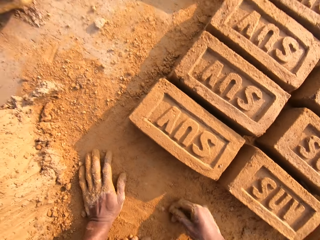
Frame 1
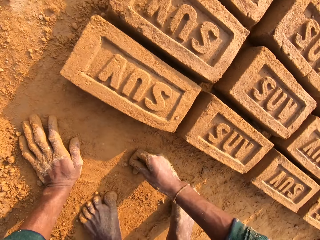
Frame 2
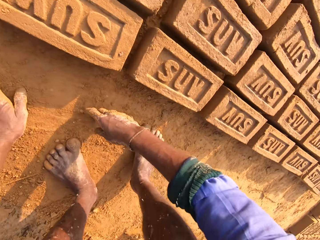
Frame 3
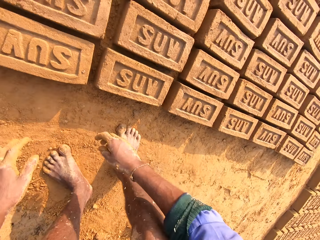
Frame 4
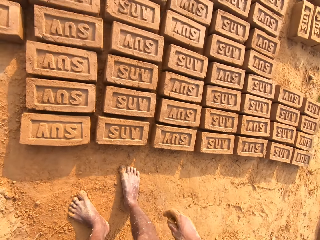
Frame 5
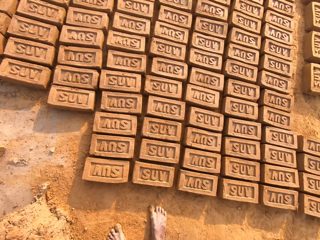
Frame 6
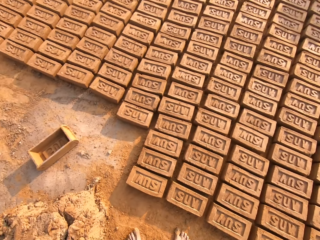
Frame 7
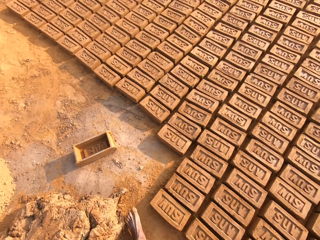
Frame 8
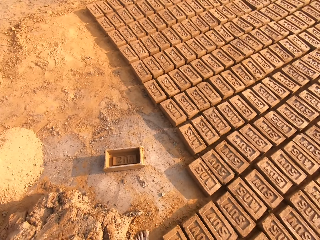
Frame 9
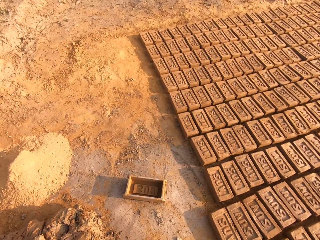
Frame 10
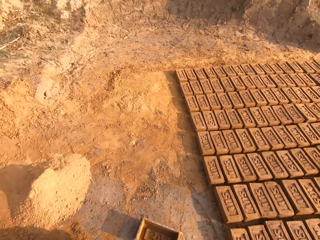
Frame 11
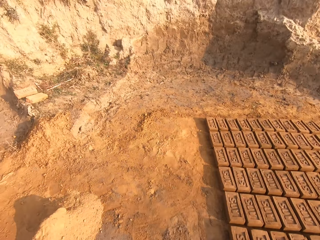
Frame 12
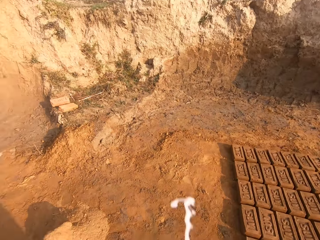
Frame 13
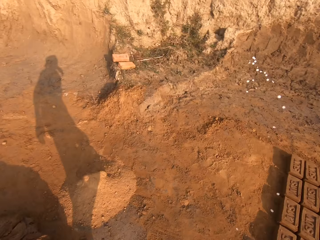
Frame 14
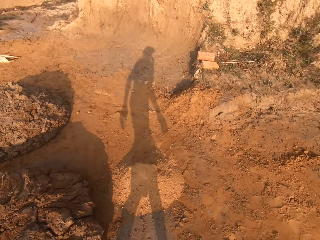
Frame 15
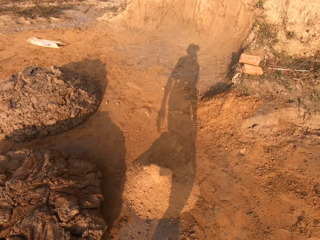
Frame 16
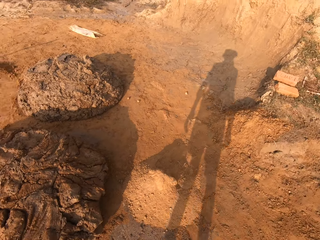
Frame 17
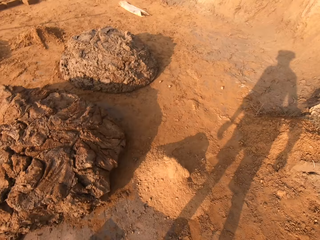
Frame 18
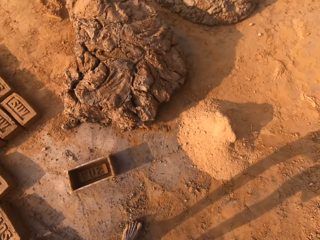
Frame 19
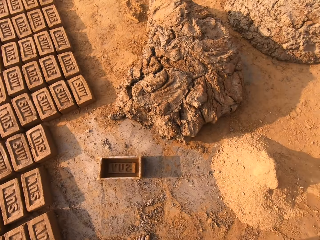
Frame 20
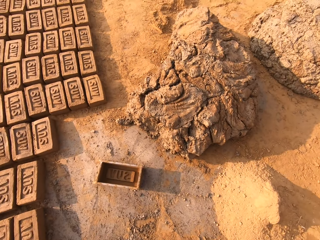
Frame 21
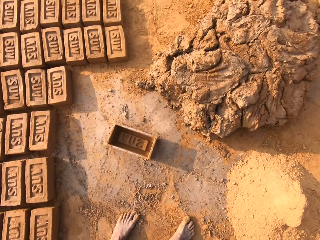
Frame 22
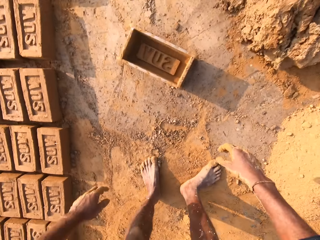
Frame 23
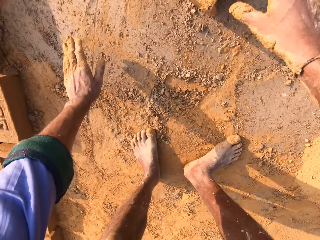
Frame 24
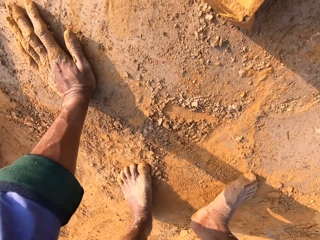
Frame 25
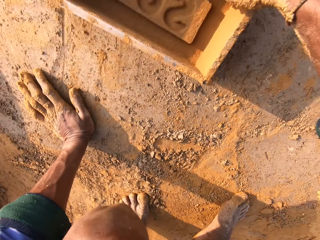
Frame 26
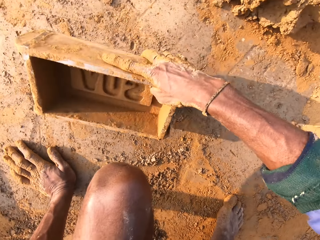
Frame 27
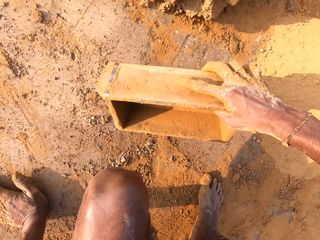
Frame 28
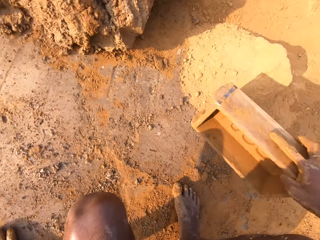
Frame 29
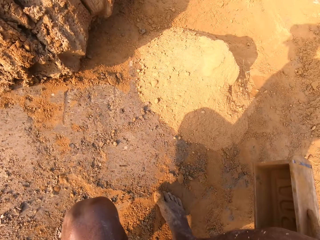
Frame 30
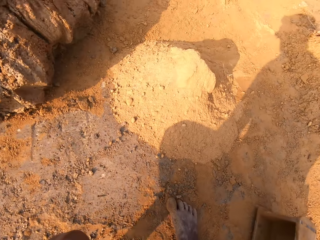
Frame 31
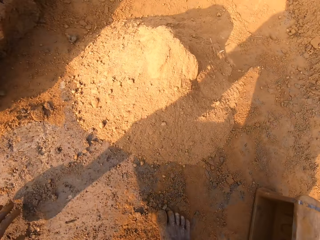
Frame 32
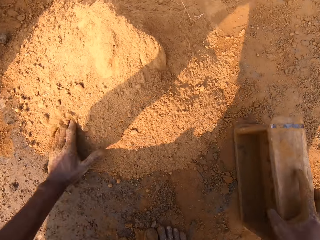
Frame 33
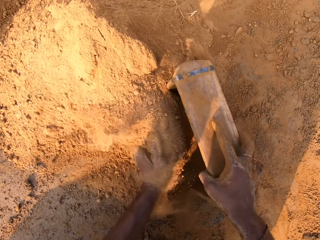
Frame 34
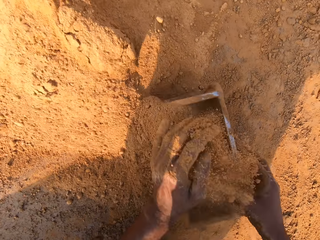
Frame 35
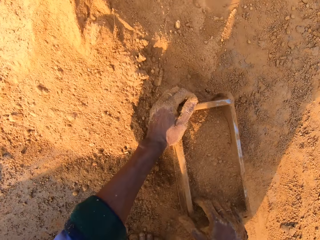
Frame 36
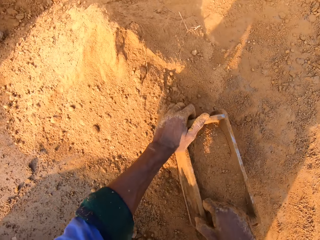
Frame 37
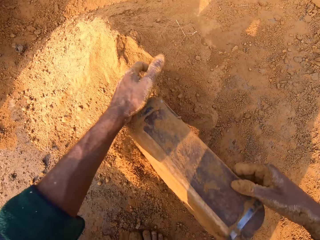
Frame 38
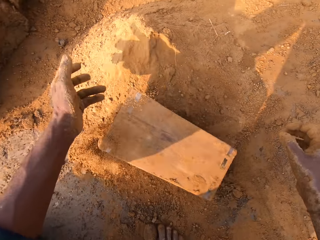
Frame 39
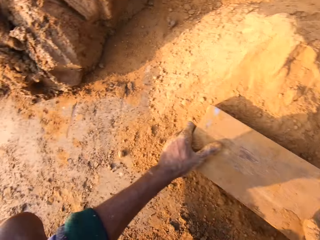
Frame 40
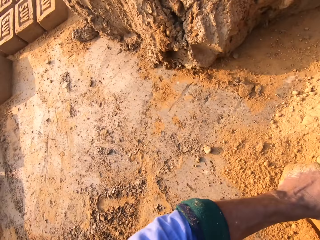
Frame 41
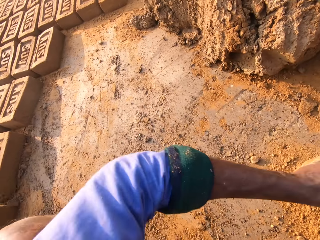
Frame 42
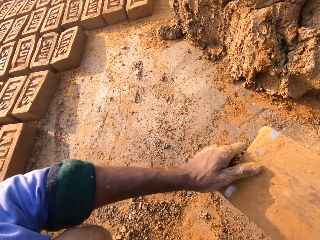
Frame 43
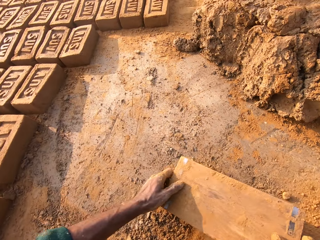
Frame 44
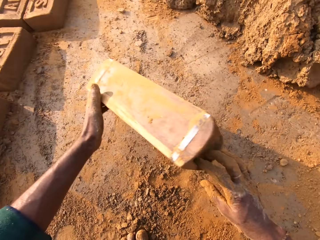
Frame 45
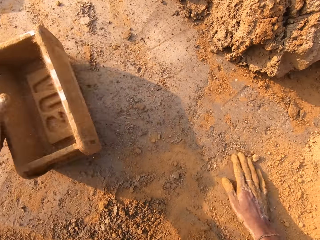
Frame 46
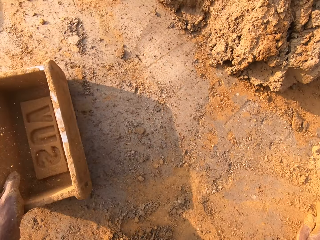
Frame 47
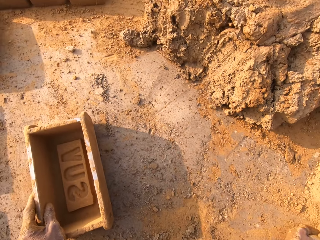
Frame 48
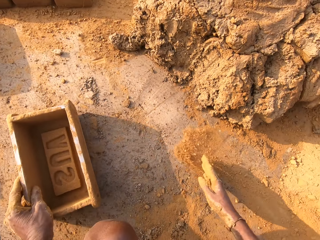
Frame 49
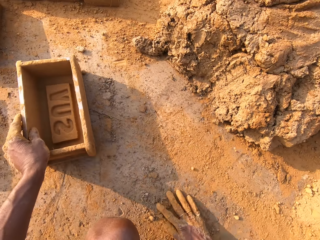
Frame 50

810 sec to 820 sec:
The camera wearer throws away the brick box. They stand up, walk around and spit. They pick up the brick box. They put soil in the brick box. They pour the soil on the ground.

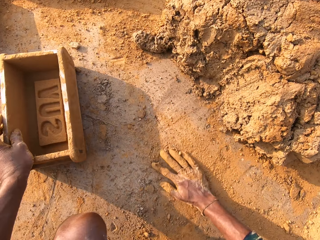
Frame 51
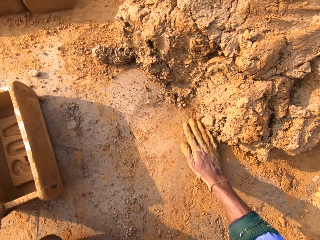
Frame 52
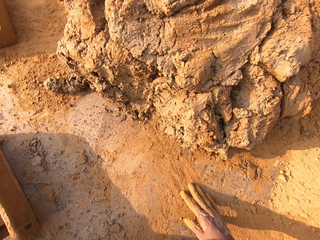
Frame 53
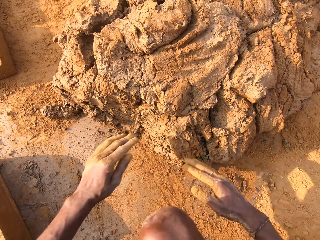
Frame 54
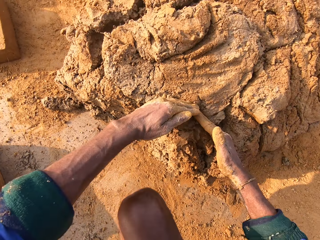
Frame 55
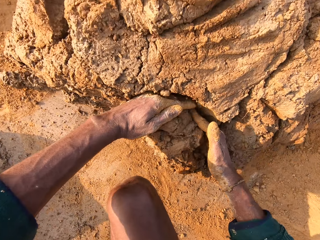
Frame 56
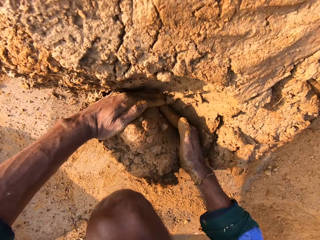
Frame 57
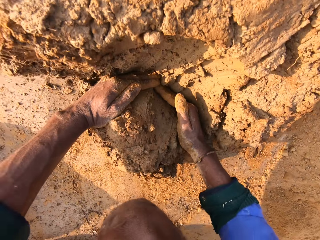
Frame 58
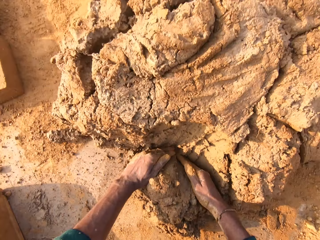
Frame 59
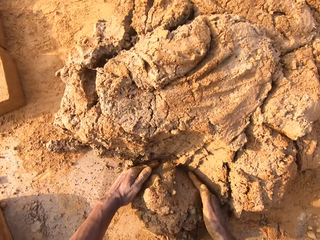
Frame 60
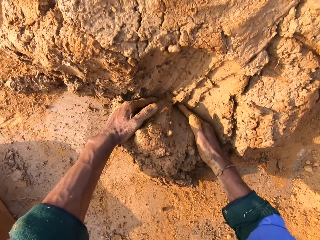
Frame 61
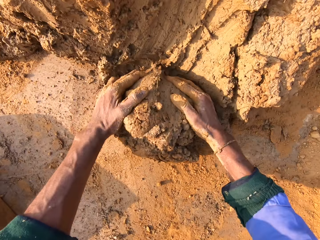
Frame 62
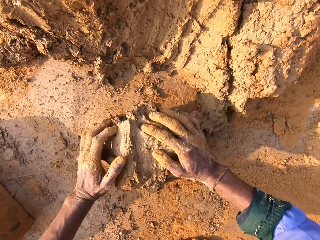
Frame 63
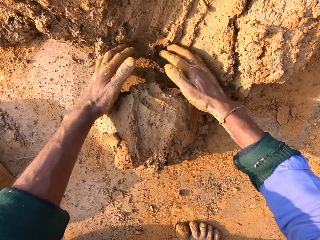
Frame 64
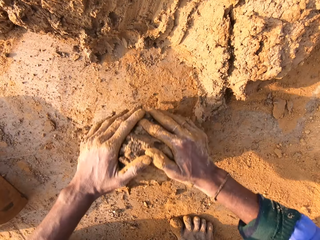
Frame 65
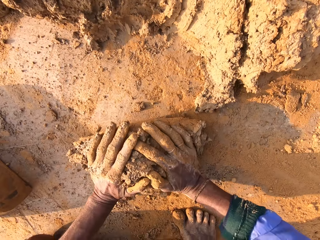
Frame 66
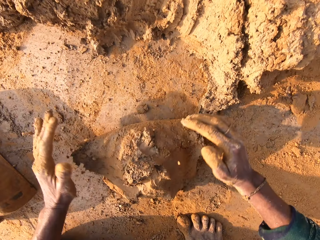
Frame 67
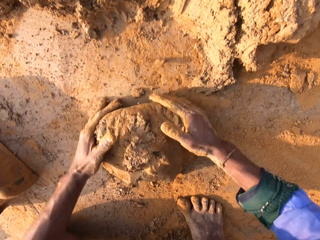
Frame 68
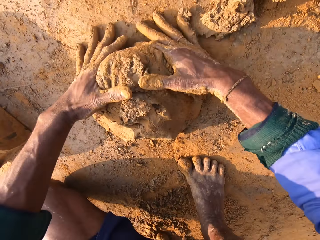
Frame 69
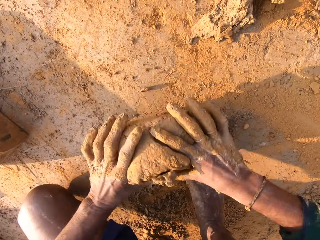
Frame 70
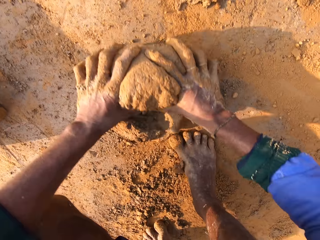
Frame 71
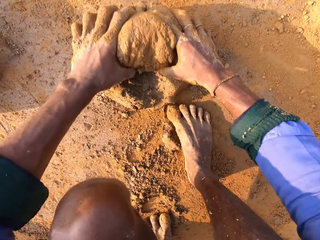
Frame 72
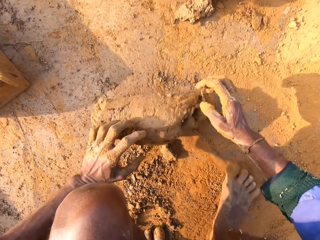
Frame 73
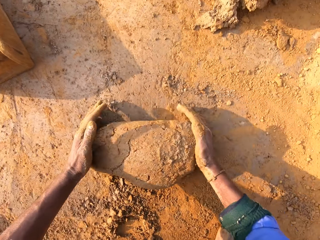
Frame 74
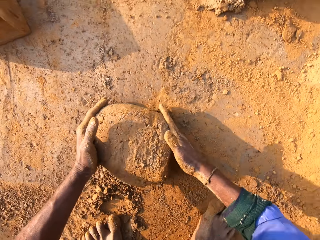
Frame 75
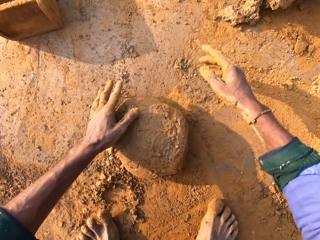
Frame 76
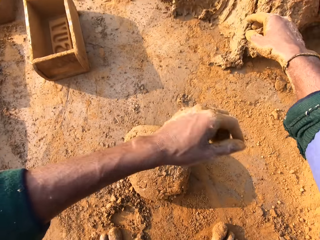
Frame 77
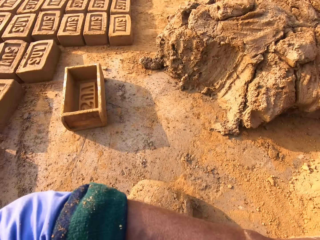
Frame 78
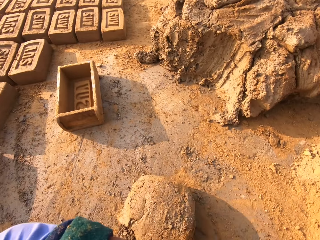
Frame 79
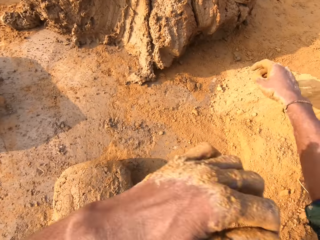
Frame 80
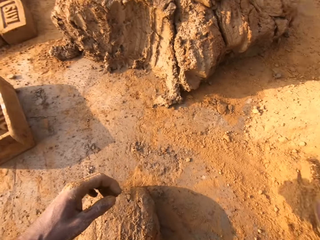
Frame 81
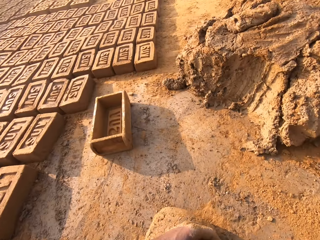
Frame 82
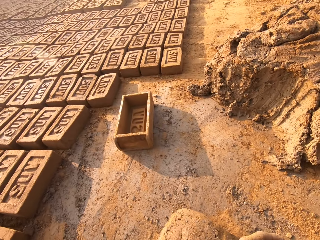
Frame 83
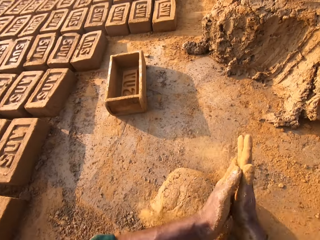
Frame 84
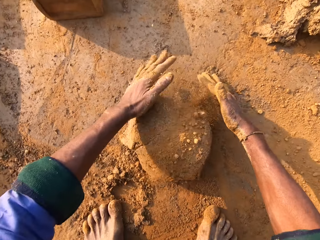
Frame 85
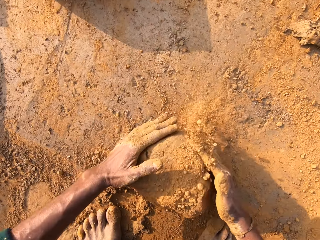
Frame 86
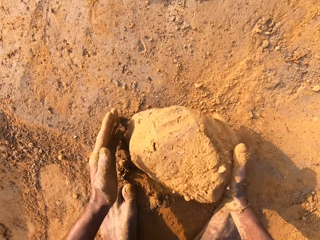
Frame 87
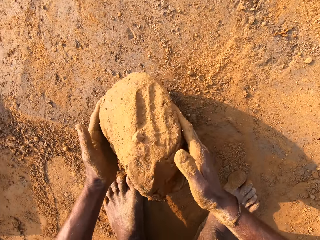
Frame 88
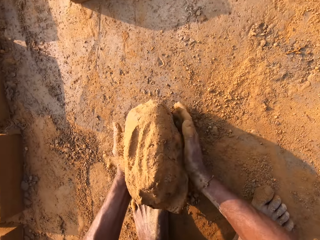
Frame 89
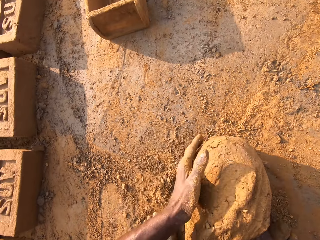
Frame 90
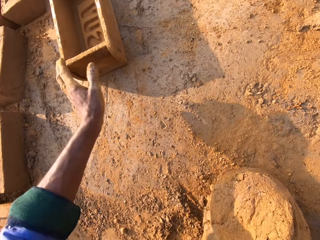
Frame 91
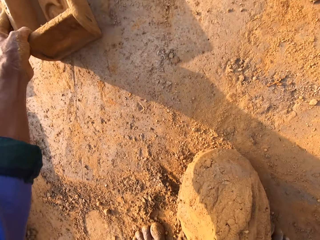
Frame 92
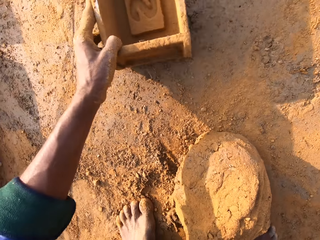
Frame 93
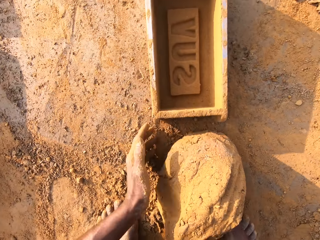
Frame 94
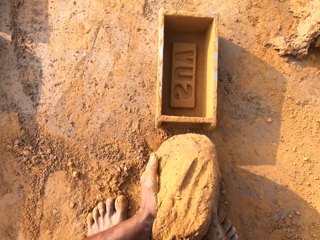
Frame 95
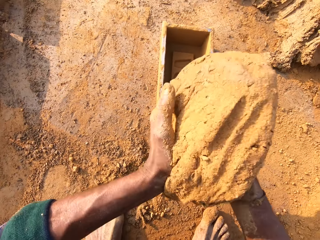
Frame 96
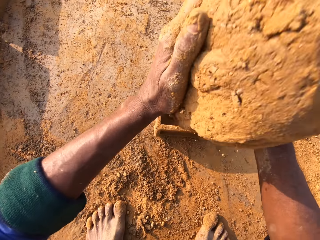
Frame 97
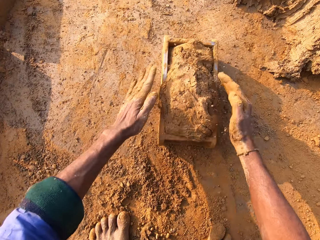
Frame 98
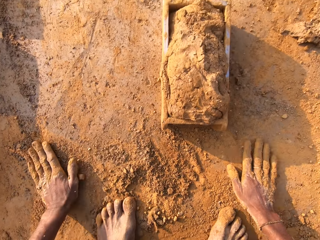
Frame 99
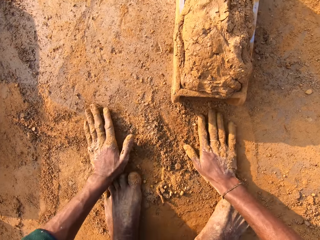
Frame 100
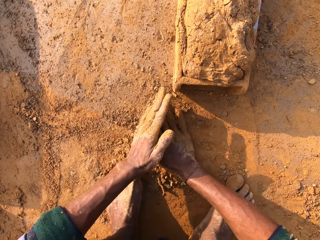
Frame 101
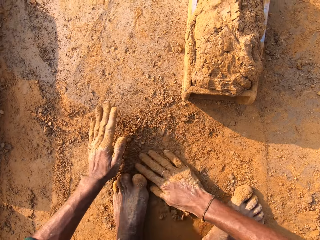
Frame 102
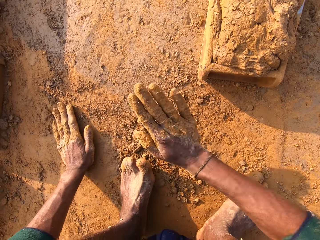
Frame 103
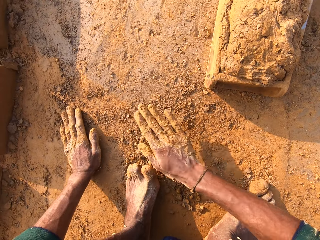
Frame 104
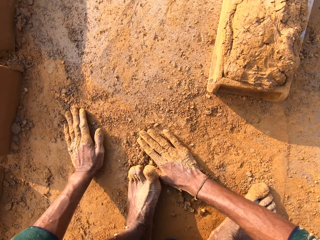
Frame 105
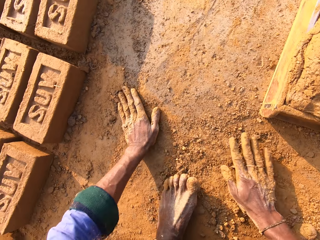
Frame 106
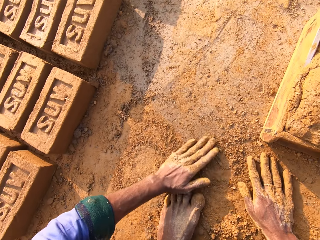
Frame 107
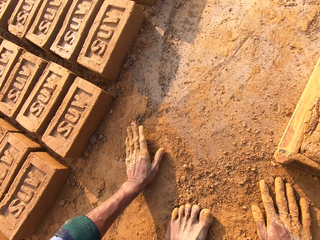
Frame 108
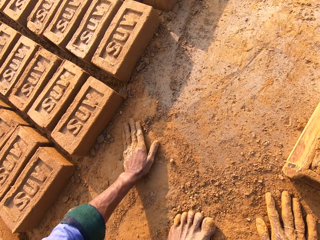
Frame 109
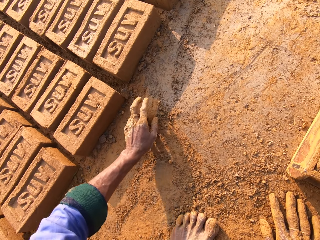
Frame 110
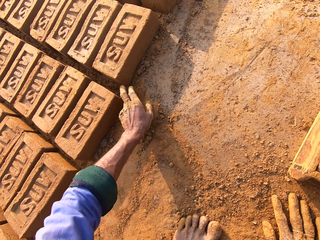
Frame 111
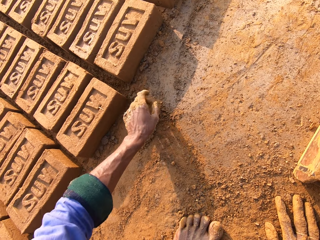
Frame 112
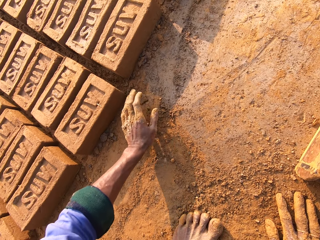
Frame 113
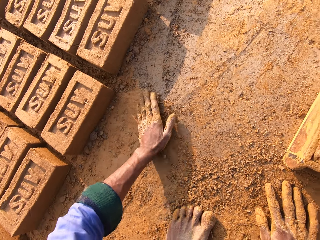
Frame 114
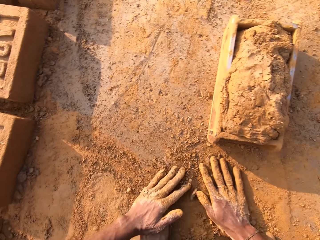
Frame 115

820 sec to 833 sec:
The camera wearer rubs hands in the soil. They scoop molding clay with hands. They mold the clay on the ground. They rub soil in hands. They knead the mud on the ground. They sprinkle soil on the clay. They pick up the brick plate. They move closer the clay molding box. They put the mud in the plate. They throw the clay in the clay molding box. They rub hands on the soil.
